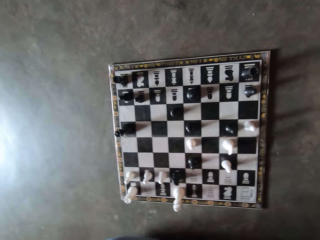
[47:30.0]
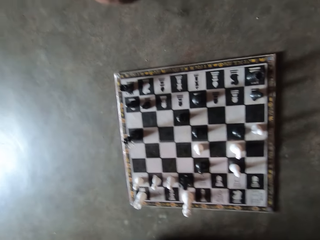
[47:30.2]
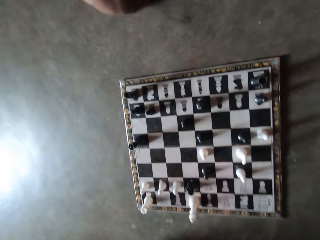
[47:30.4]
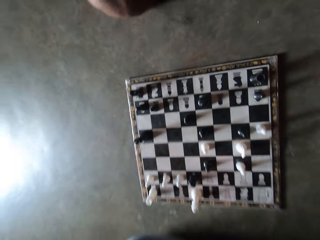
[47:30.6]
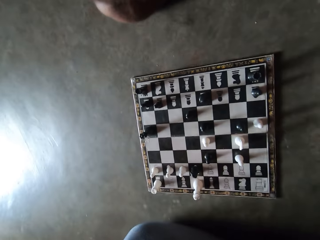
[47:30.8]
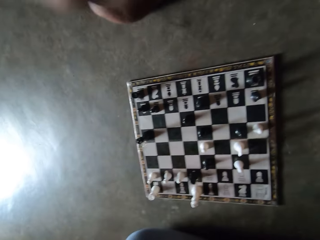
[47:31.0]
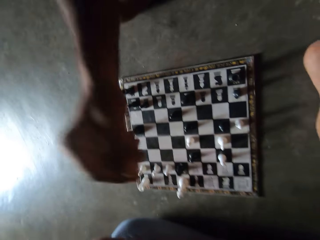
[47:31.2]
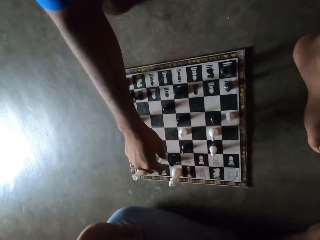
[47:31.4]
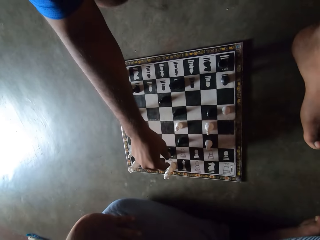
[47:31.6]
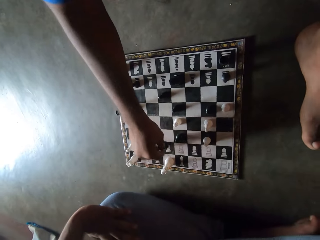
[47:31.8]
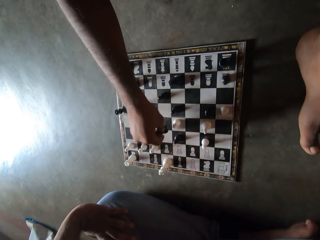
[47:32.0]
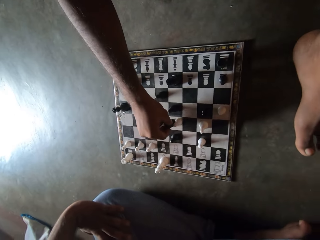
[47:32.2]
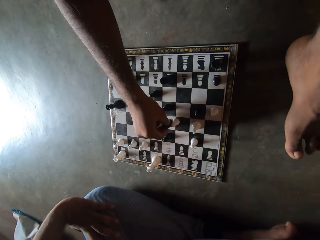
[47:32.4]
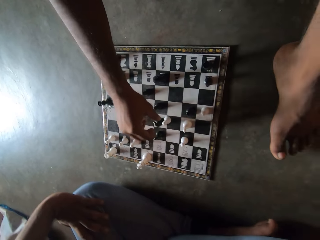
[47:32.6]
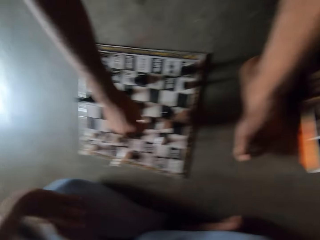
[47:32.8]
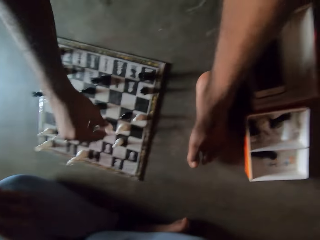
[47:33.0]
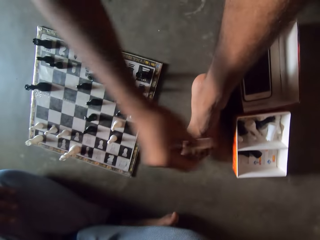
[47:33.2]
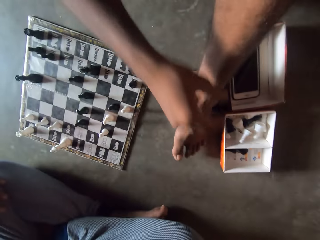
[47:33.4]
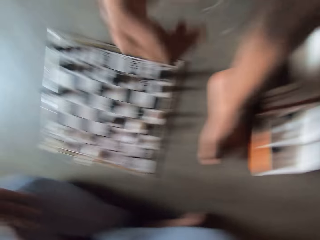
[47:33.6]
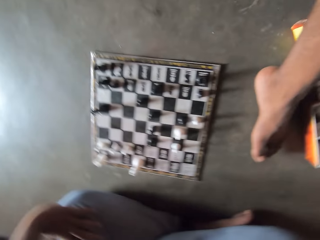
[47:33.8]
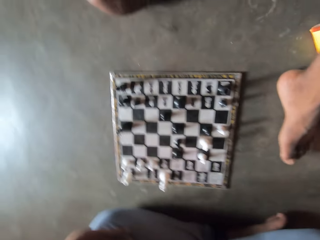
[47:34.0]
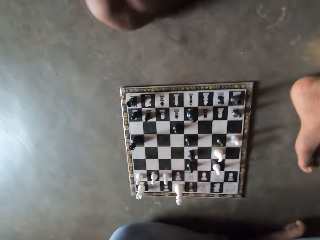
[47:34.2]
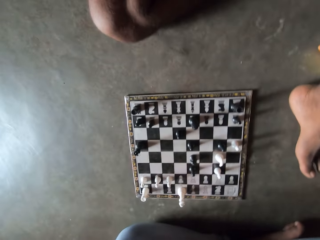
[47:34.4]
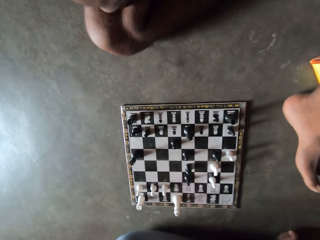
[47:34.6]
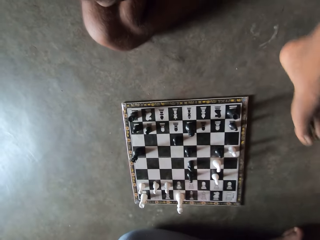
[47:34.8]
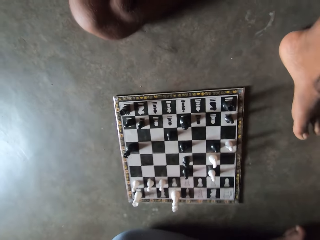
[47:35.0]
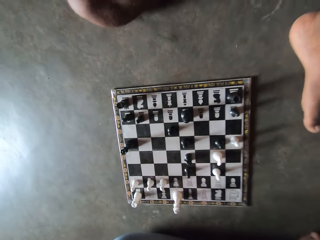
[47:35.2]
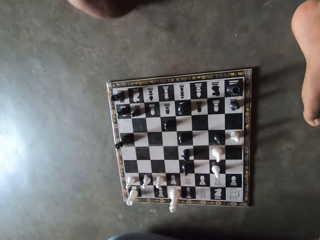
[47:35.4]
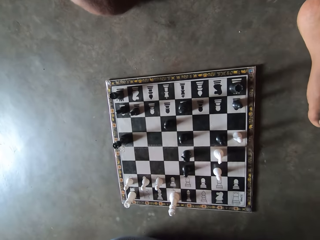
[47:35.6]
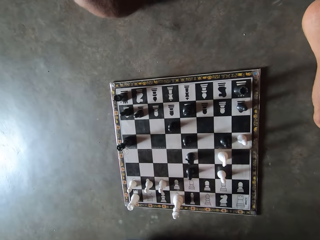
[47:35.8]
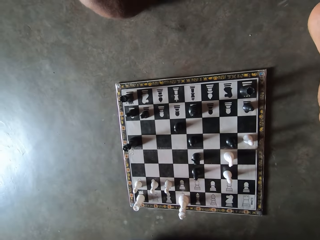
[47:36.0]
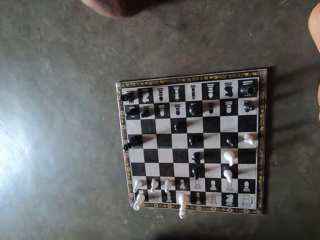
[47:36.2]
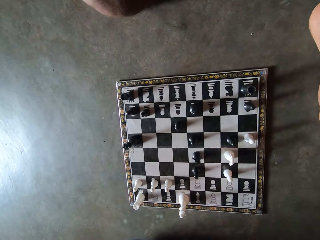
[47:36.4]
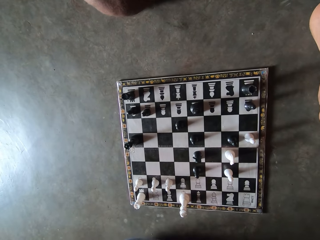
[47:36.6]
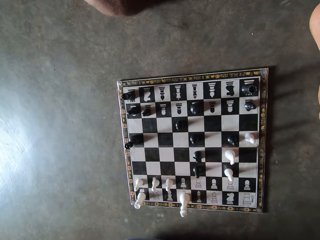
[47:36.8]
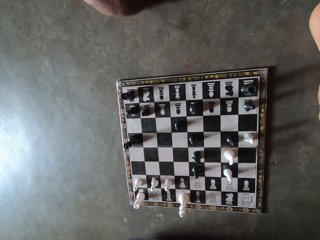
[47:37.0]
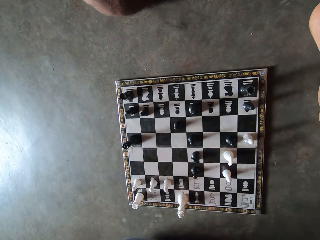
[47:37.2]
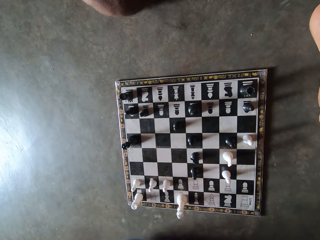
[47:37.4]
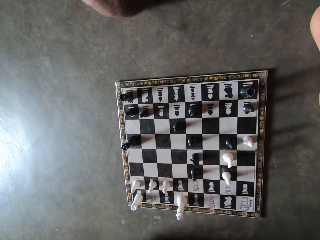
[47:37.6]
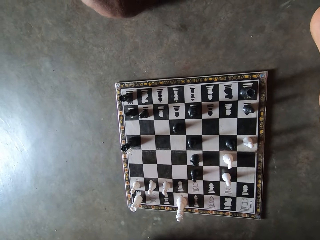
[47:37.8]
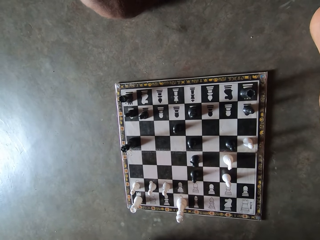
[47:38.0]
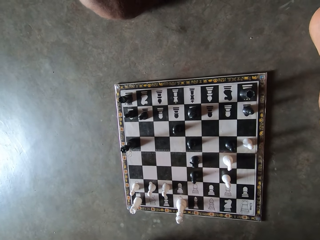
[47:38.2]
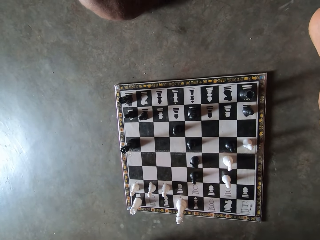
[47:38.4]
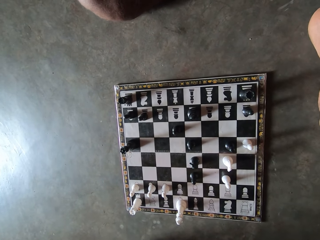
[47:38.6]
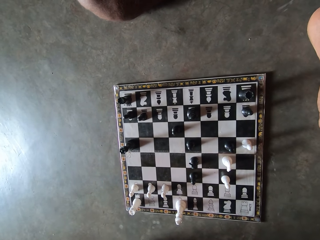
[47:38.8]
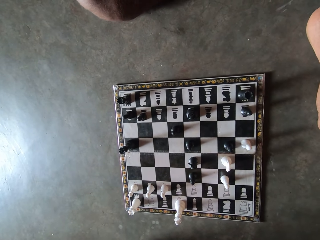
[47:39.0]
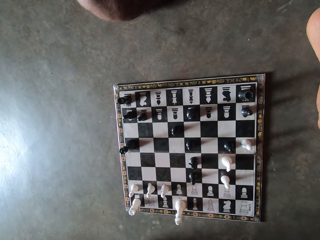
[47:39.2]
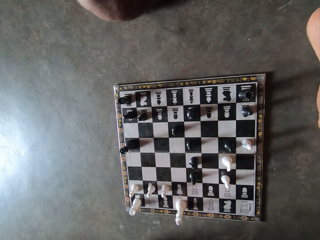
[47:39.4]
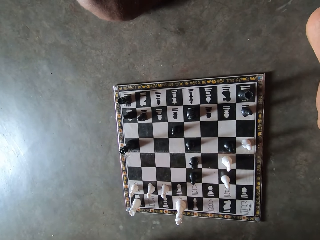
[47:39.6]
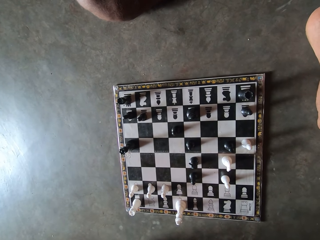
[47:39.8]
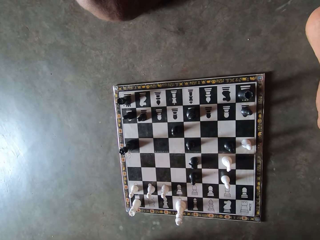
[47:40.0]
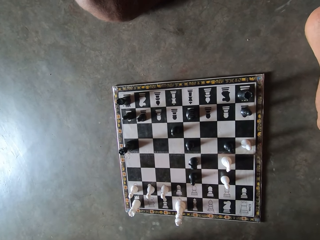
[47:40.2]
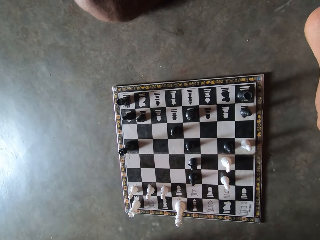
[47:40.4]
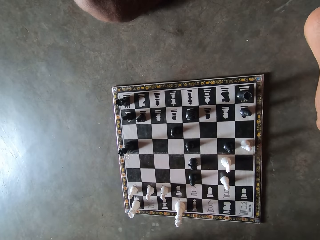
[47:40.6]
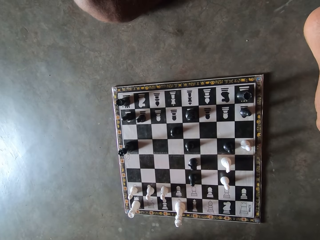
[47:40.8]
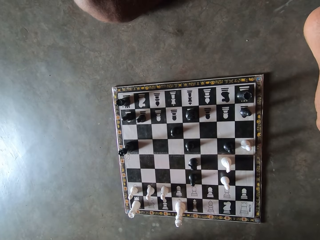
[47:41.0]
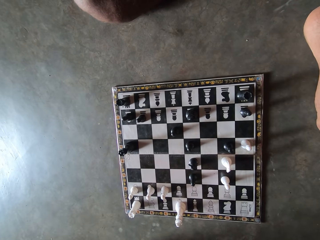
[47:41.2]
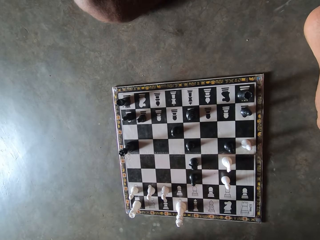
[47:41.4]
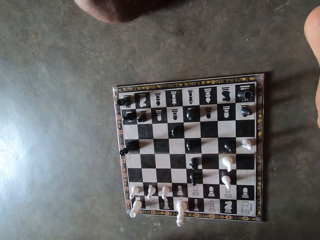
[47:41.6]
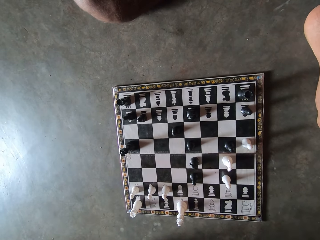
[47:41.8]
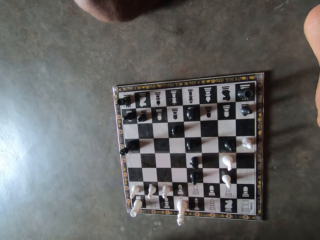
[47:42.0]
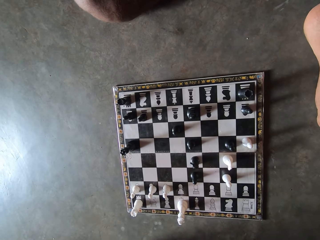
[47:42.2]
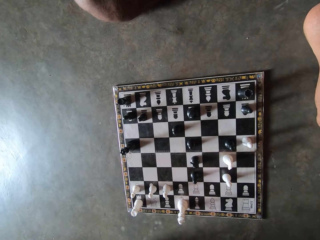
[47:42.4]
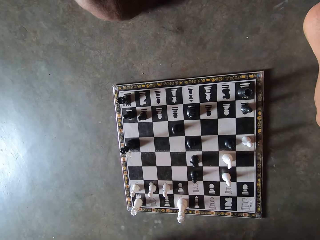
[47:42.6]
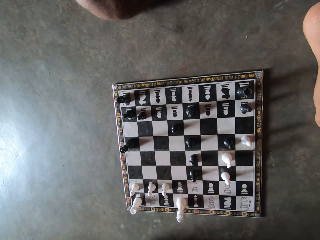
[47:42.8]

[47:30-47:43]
A man holds a chess pawn. The man moves a black chess piece on the chess board. The man picks up a white chess piece from the chess board. The man throws the white chess piece into a small container on the floor. The man moves his leg. The man looks at the chessboard.

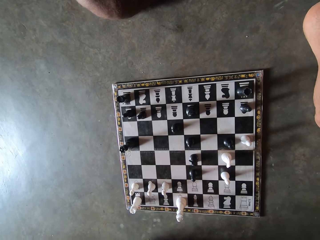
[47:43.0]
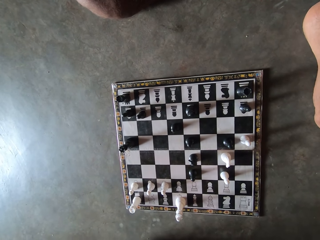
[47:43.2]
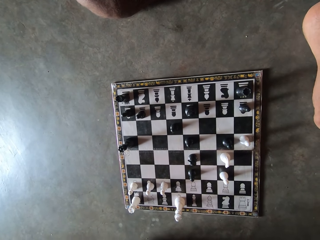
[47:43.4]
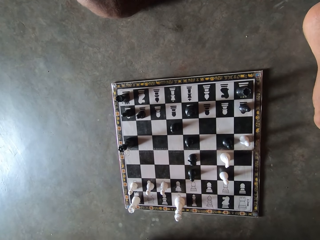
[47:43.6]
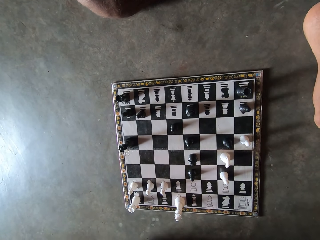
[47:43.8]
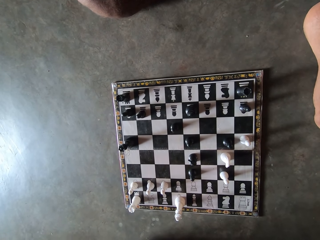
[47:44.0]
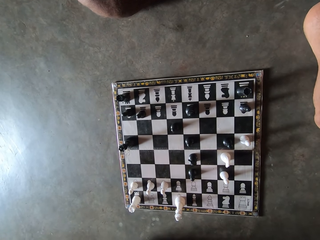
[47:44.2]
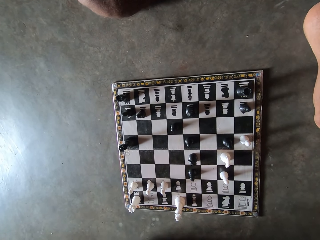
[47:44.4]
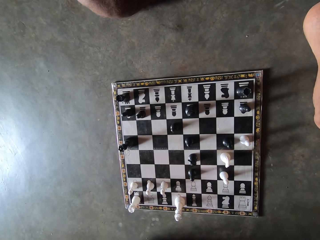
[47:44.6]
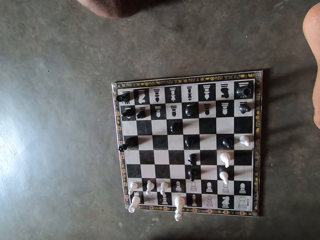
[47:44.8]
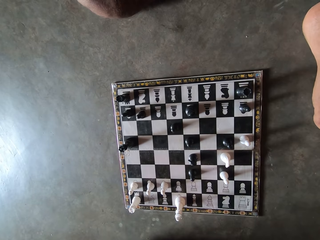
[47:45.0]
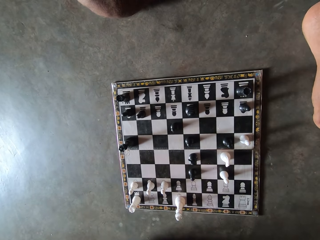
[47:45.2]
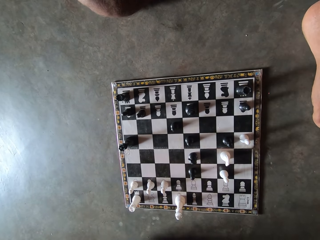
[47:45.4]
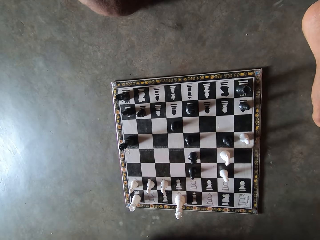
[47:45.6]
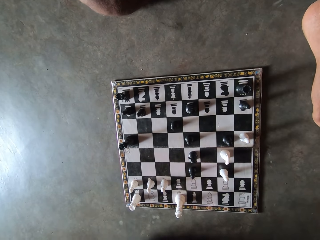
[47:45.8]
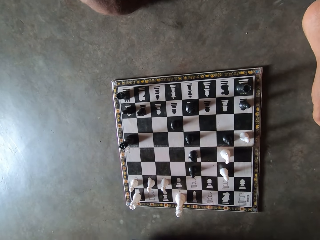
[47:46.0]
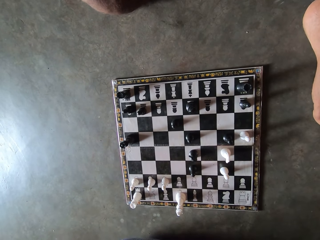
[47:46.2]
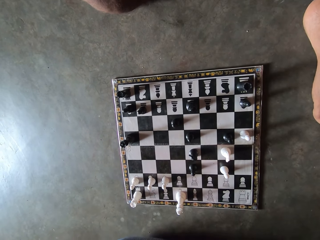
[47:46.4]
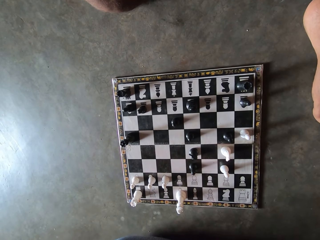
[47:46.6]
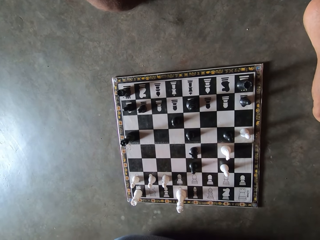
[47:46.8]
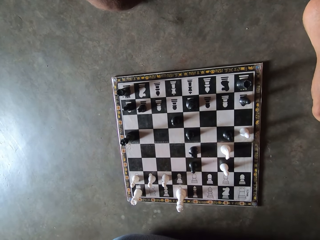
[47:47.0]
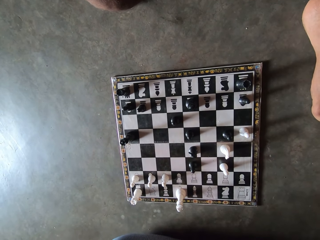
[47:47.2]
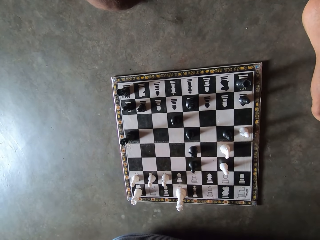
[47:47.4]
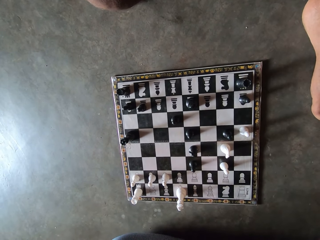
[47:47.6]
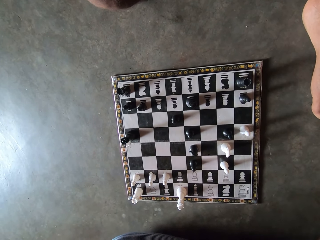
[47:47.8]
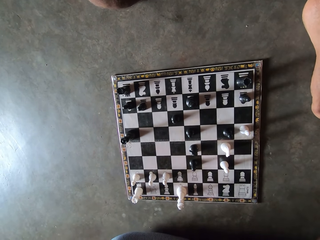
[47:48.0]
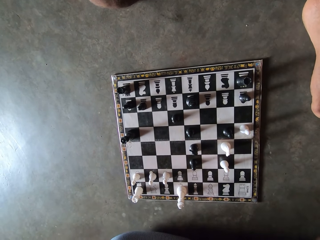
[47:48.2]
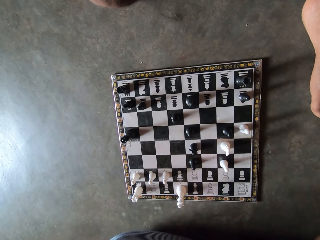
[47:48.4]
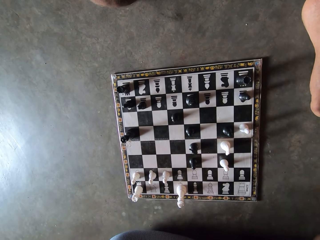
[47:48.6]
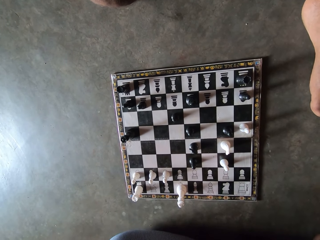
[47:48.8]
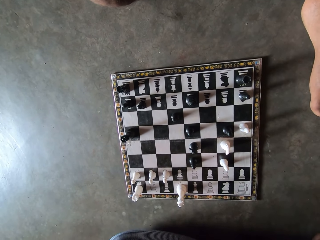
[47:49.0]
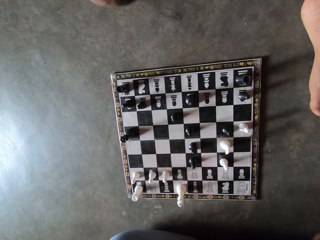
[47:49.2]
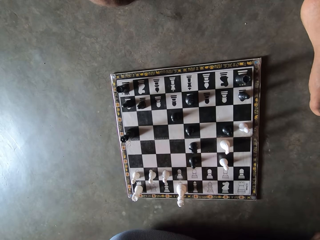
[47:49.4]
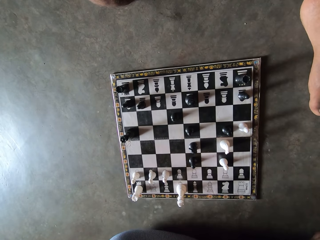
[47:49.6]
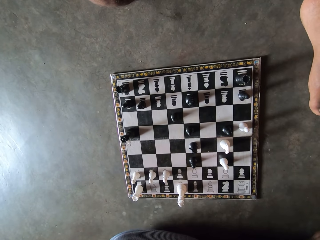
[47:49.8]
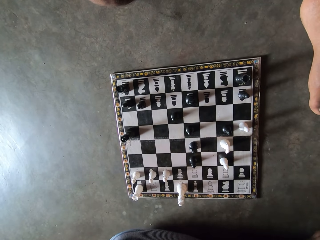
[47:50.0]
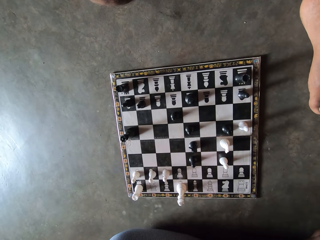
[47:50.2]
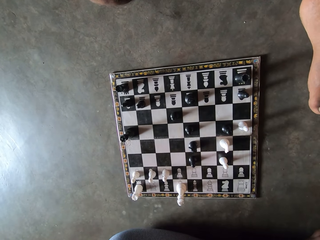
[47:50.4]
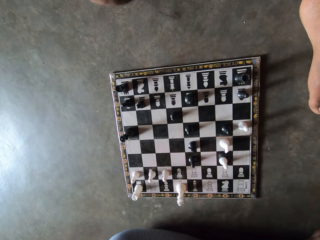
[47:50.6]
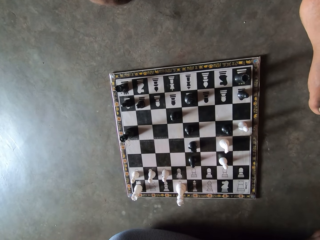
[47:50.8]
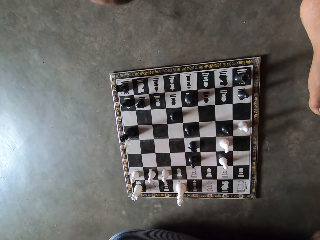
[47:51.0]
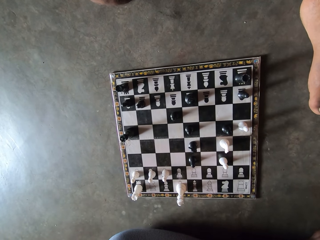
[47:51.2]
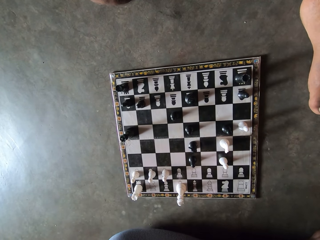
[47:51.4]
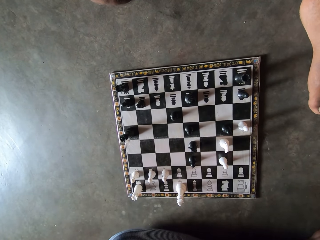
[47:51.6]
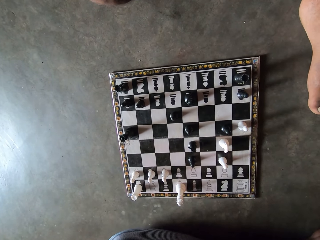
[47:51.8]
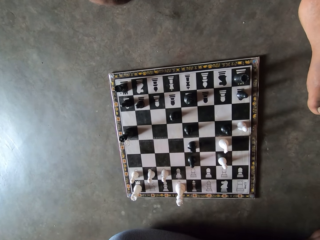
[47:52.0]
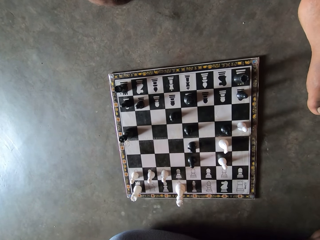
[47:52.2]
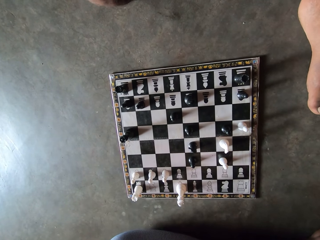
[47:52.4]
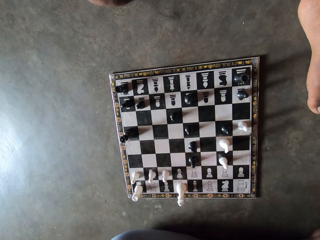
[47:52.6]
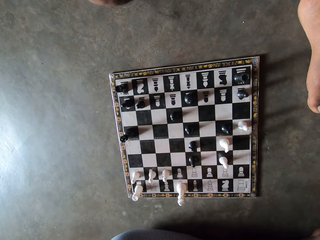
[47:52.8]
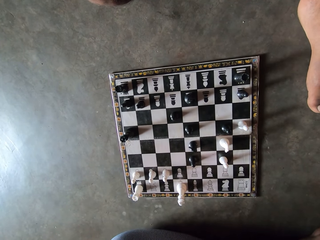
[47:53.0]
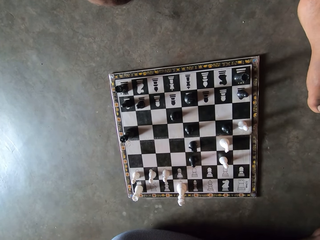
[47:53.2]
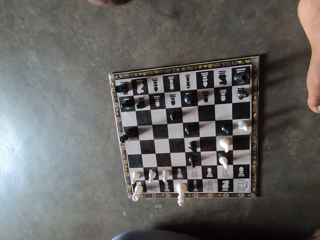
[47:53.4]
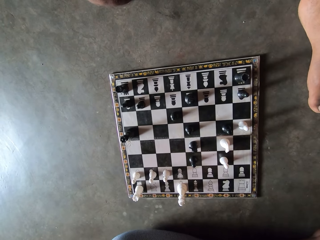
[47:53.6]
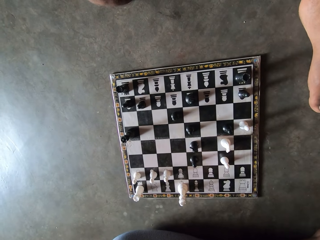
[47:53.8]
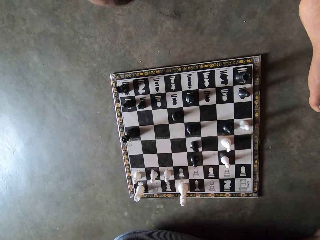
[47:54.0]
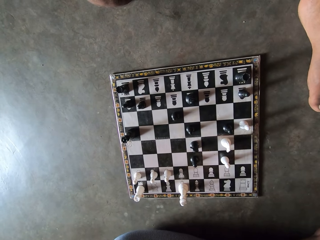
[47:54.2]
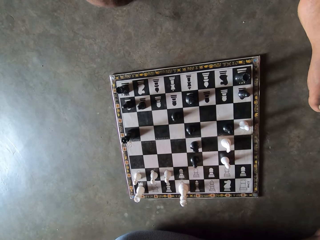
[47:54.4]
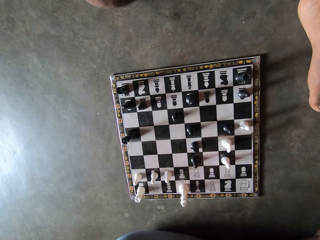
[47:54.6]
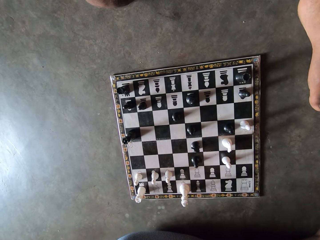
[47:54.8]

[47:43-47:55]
The camera wearer looks at the chessboard.
